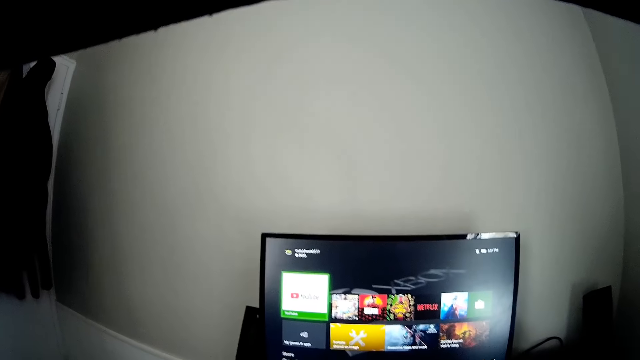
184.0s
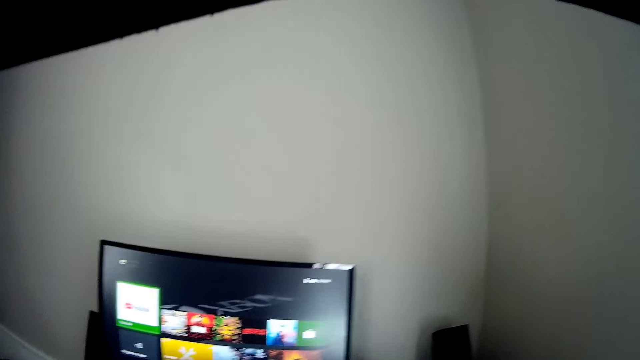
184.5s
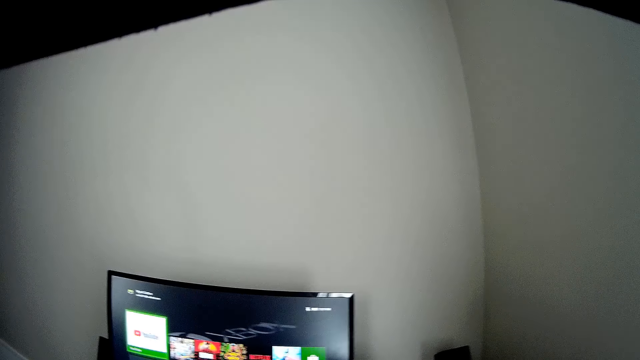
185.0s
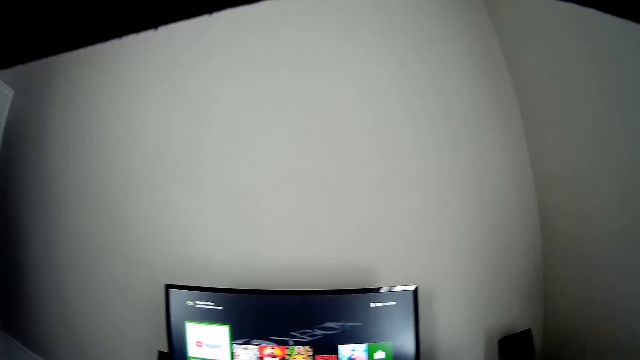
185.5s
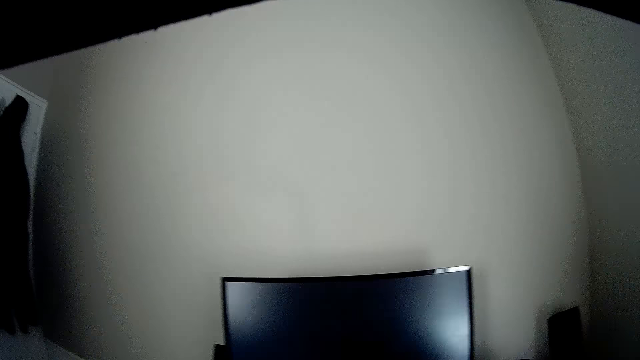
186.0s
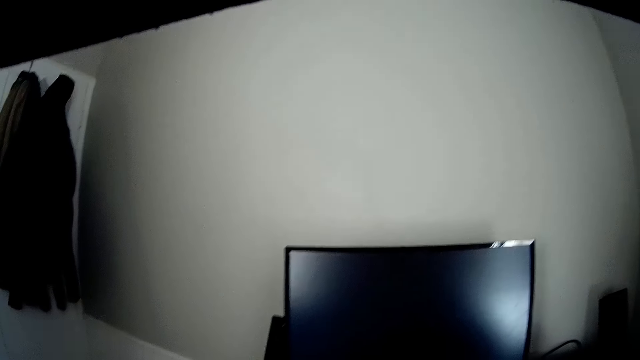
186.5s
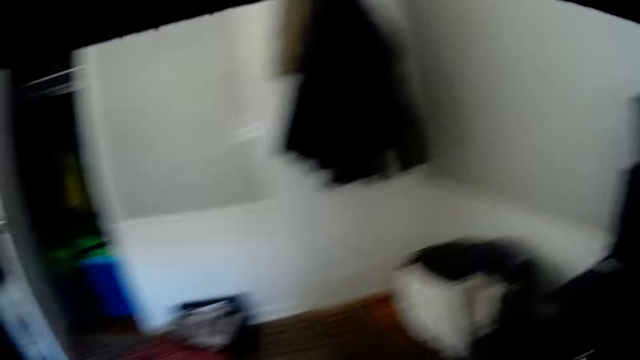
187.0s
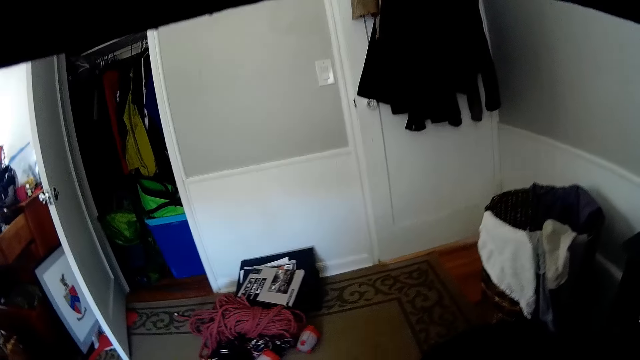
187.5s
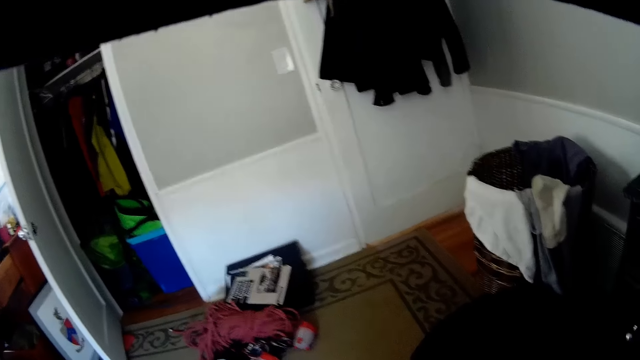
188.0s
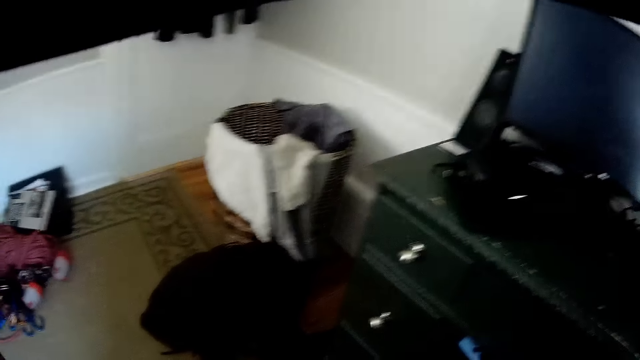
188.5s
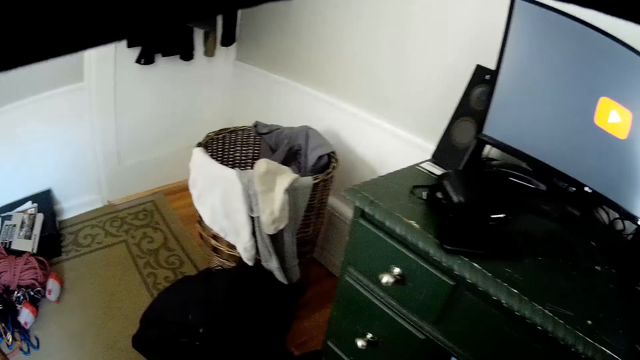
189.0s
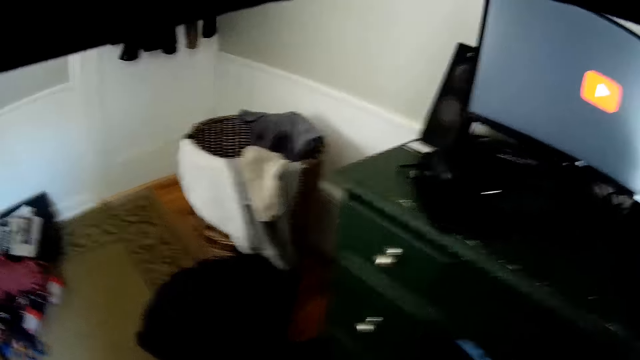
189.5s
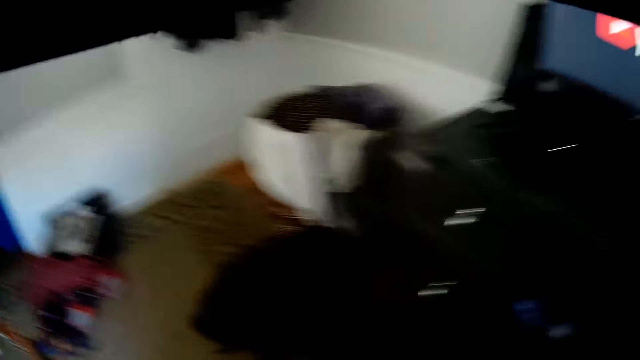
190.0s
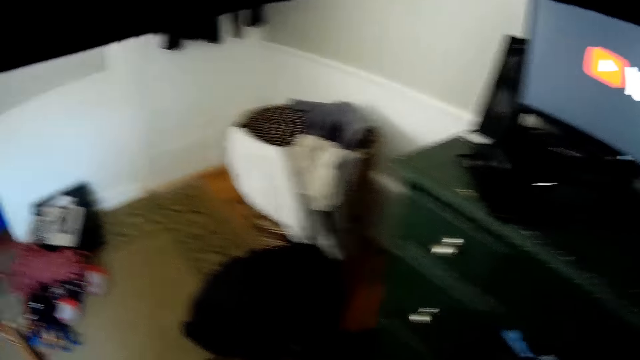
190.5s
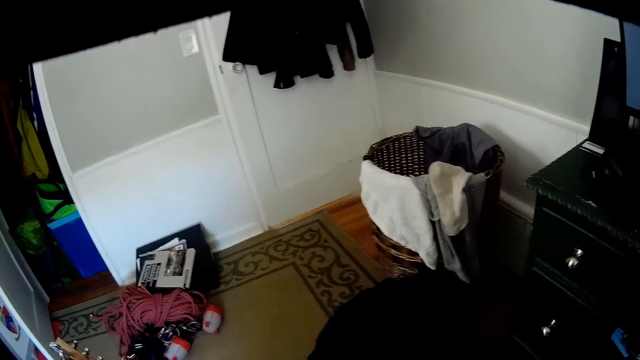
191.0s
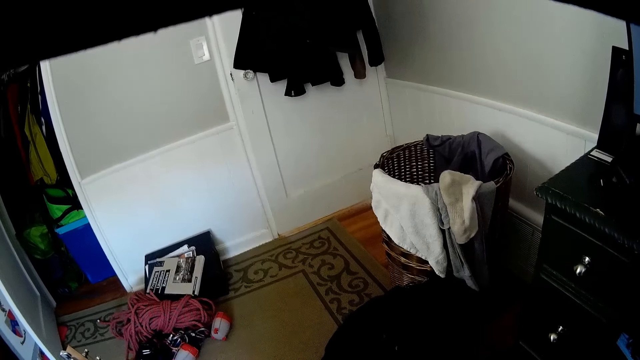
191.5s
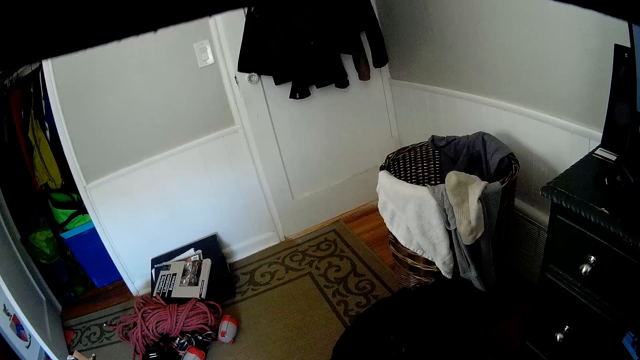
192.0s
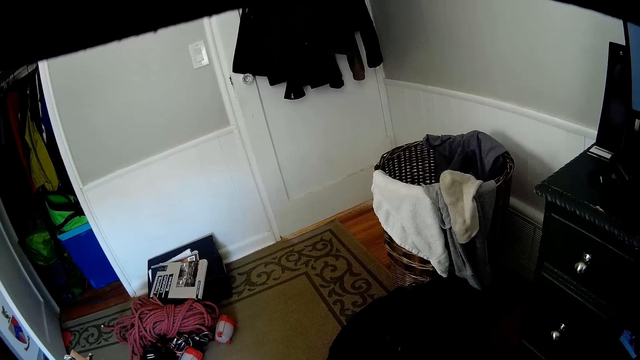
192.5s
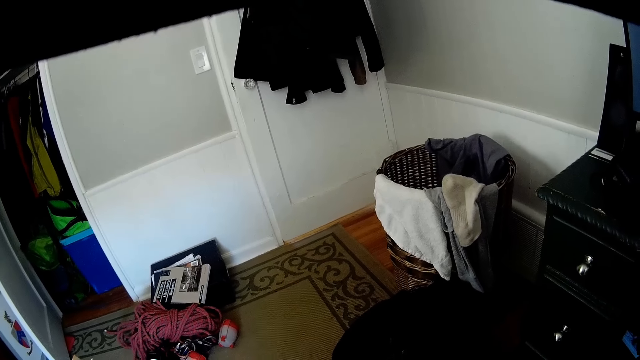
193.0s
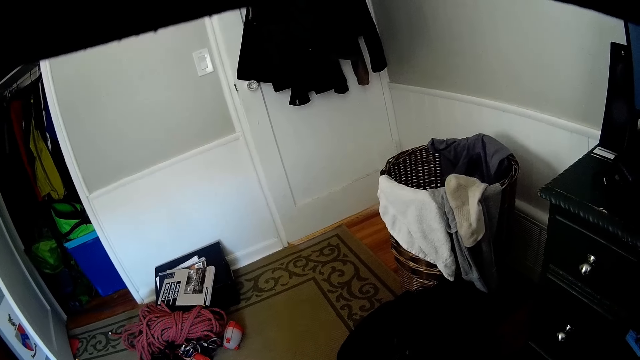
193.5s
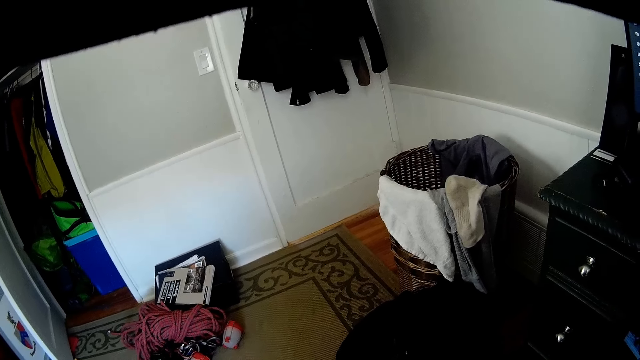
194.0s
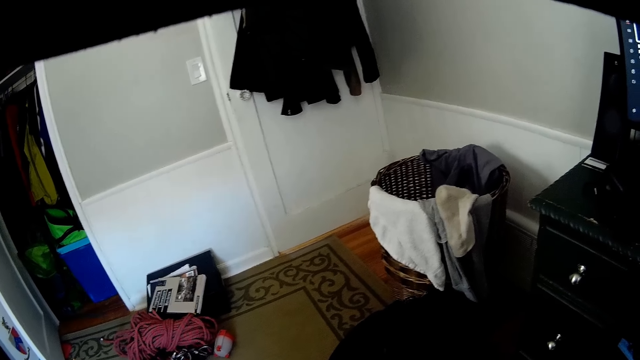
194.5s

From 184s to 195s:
The camera wearer operates a television in the room with a remote in his right hand. He changes the television channel. He looks at the television.

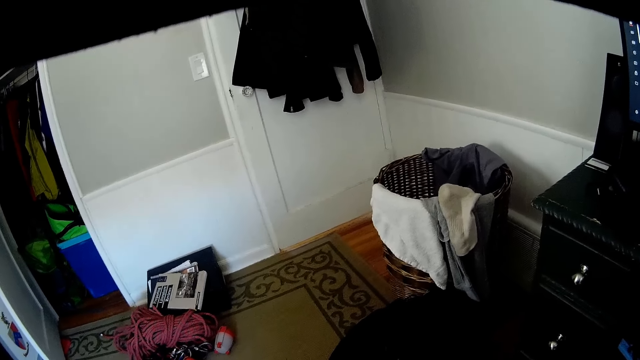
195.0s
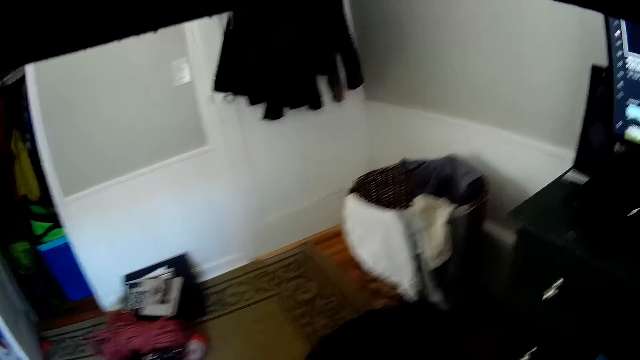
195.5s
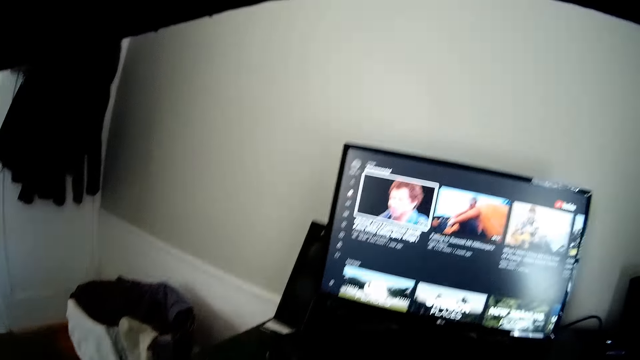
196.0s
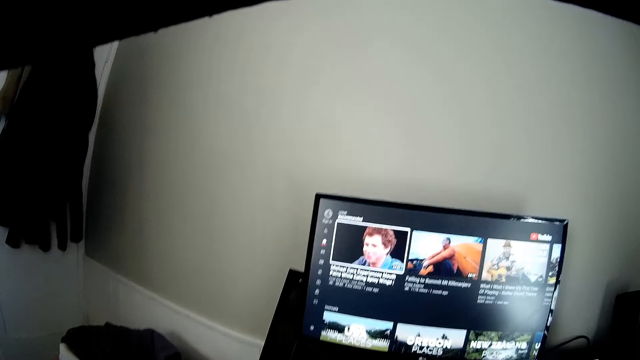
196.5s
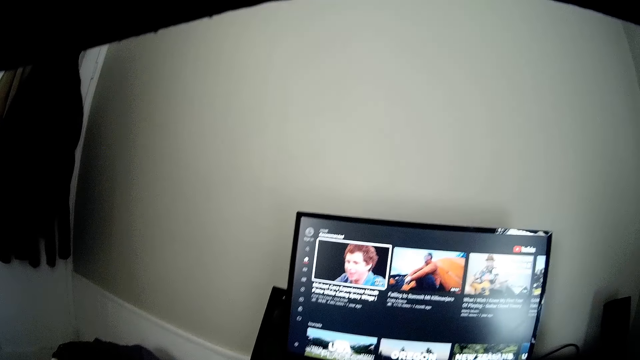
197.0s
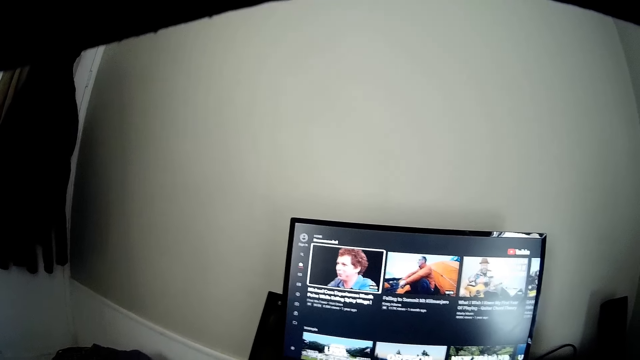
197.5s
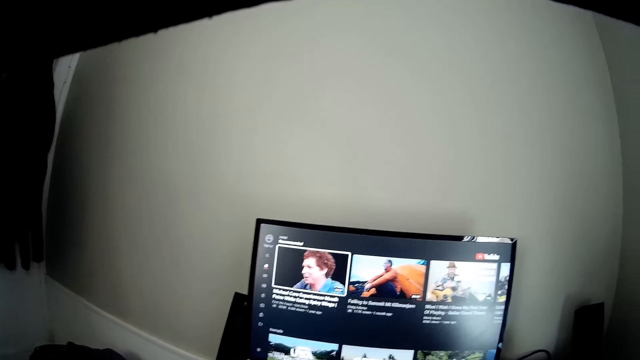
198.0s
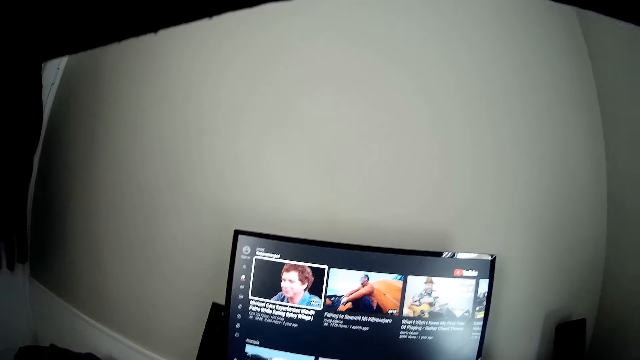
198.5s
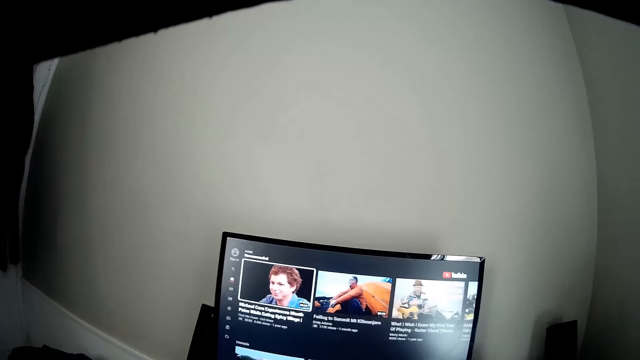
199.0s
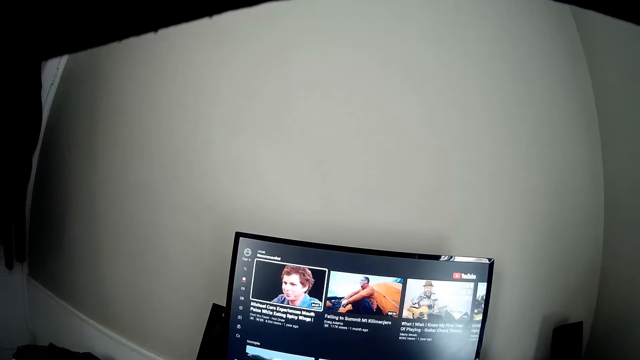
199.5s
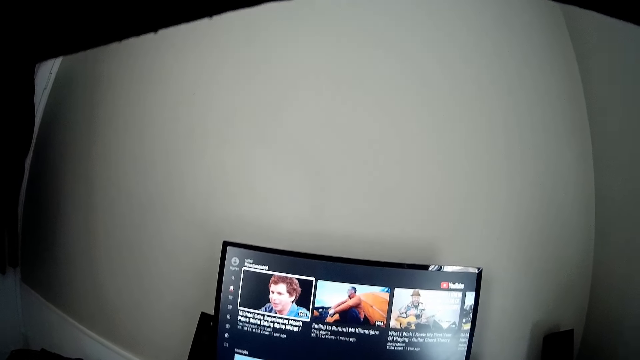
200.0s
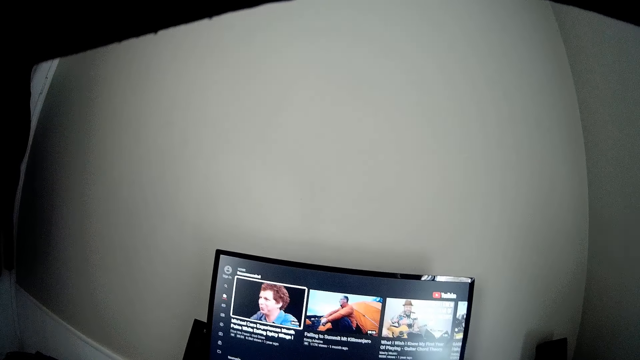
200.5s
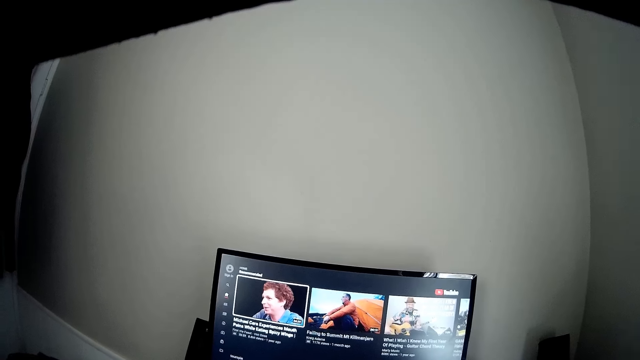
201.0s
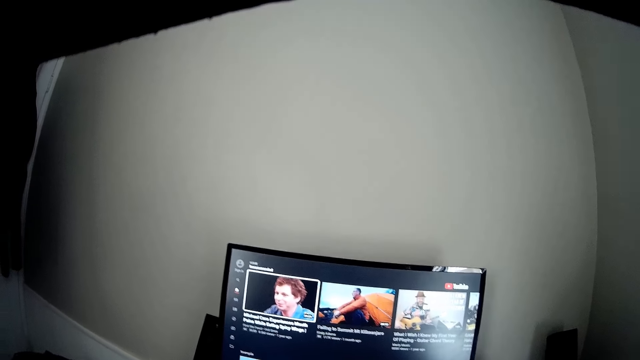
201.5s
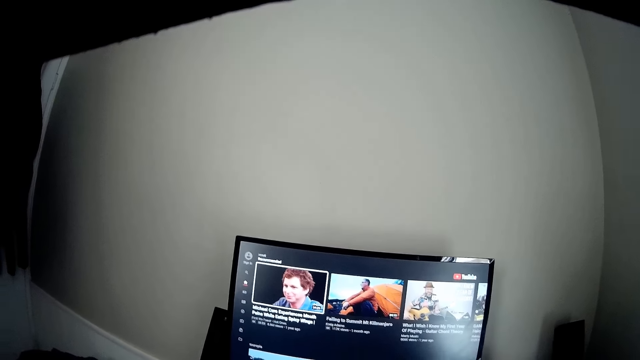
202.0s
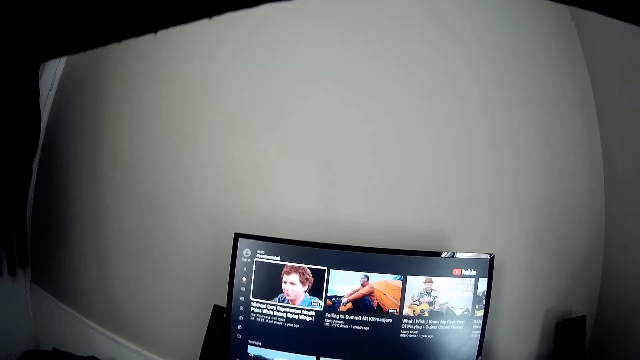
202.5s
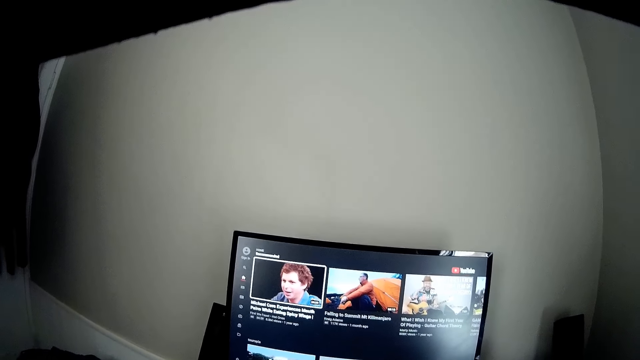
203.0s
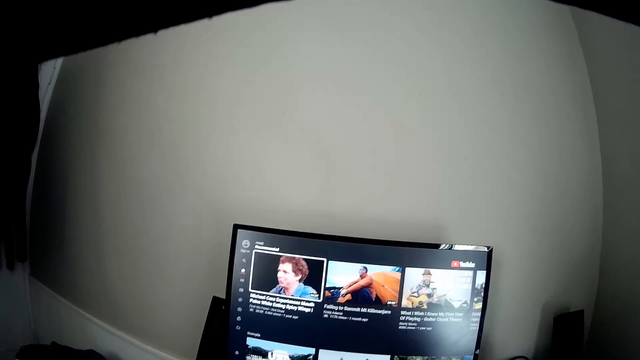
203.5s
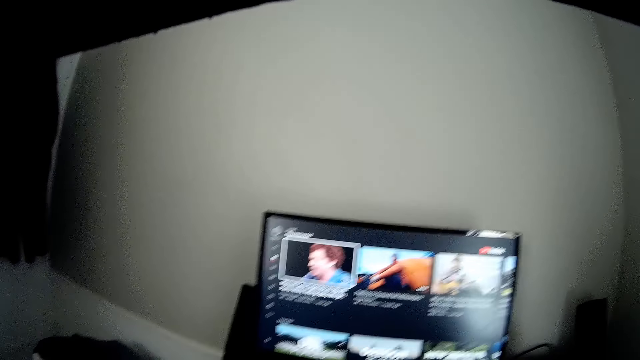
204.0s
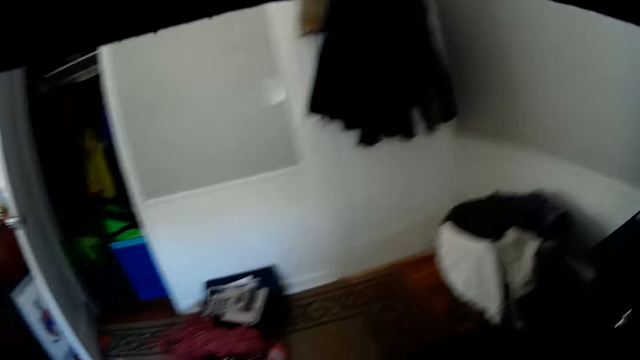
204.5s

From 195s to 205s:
The camera wearer watches the television in the room.
